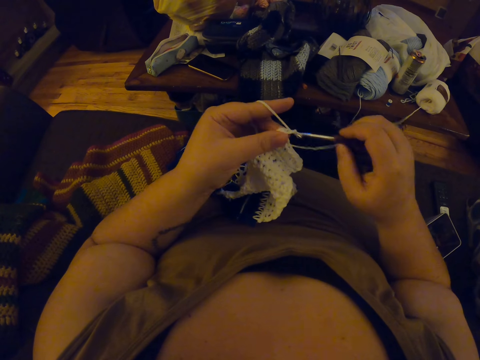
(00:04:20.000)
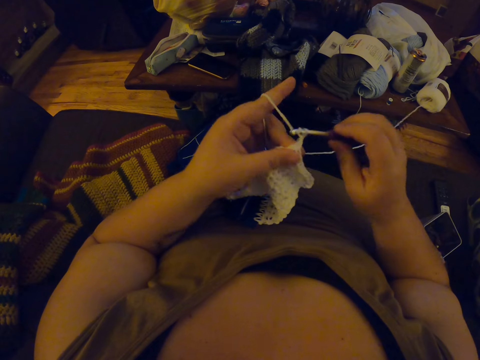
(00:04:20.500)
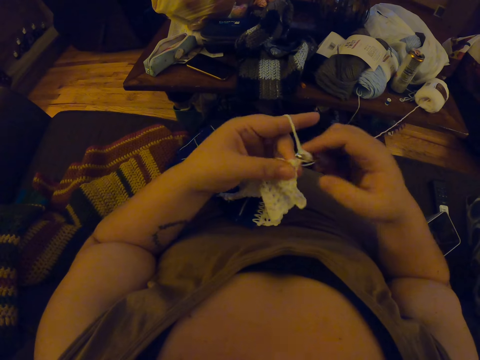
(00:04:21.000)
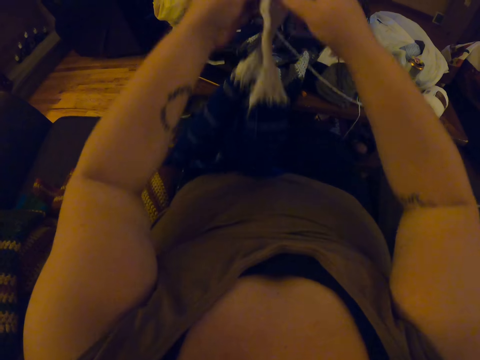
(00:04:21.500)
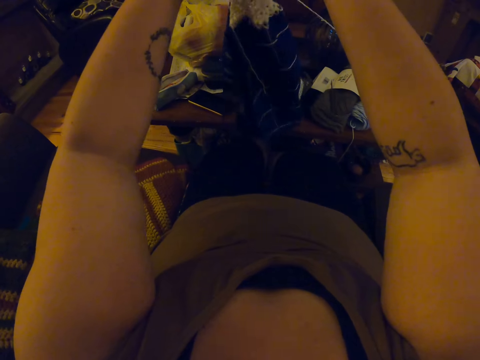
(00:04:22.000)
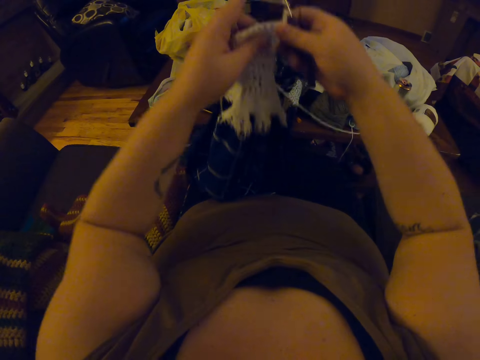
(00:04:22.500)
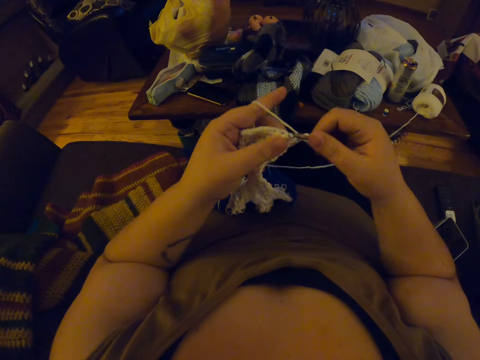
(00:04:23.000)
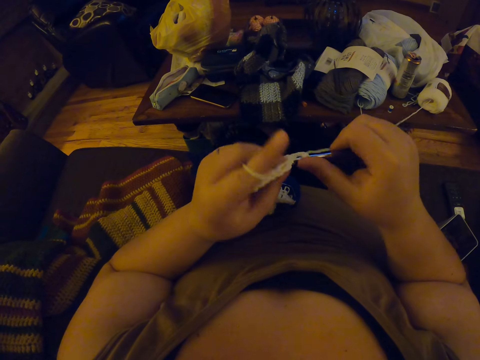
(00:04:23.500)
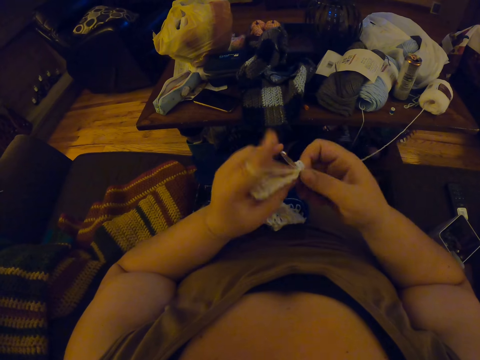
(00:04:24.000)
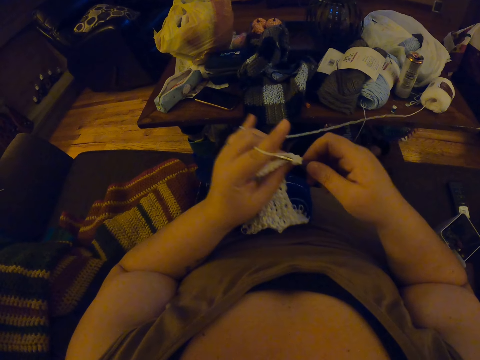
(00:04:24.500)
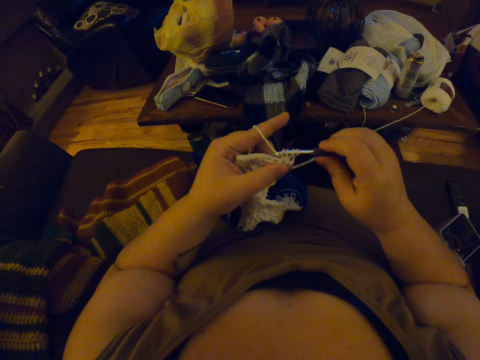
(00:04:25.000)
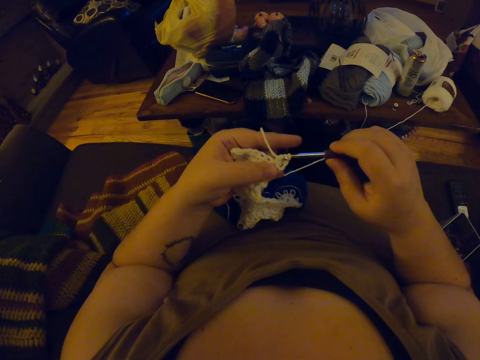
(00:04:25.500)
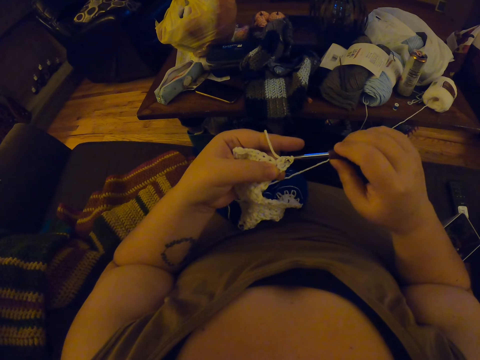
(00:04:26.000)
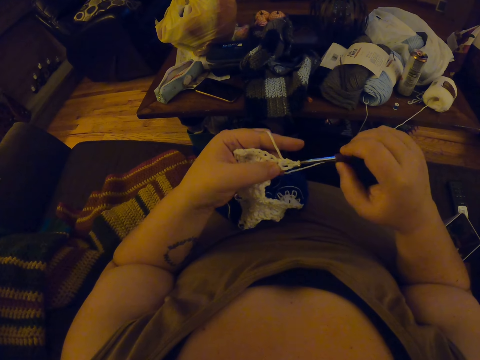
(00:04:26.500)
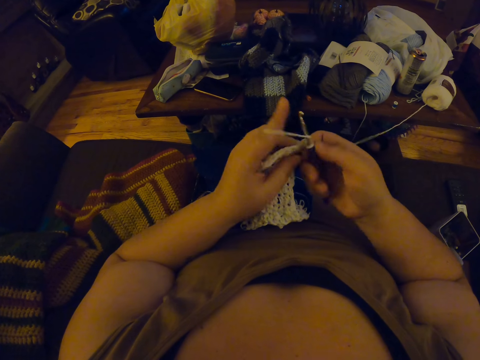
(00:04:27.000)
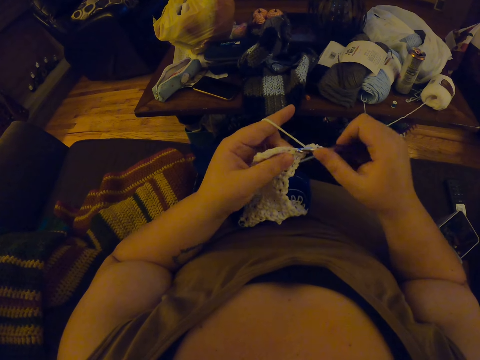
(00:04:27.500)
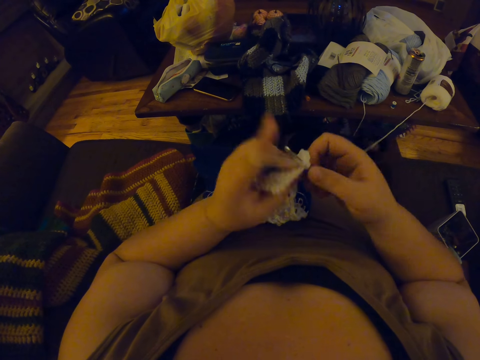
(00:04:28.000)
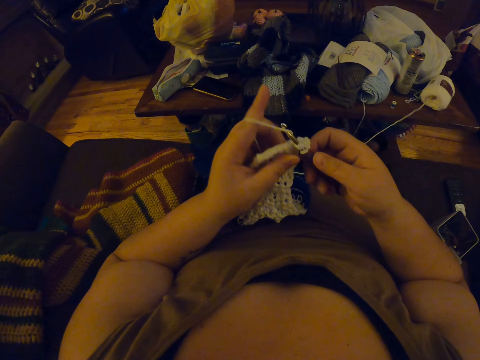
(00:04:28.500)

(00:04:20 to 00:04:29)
The camera wearer turns the fabric on her lap around again. She straightens the fabric. She knits the fabric with a crochet needle and the yarn.

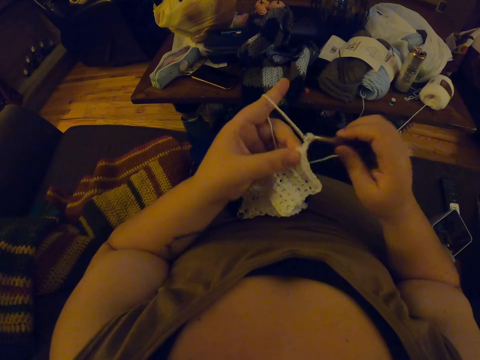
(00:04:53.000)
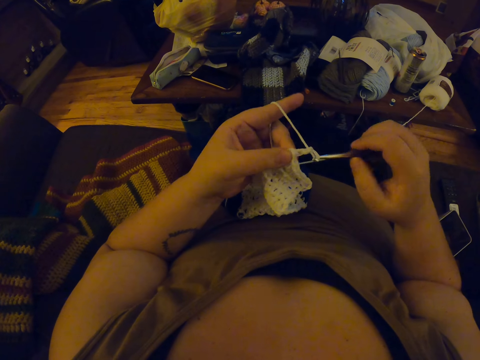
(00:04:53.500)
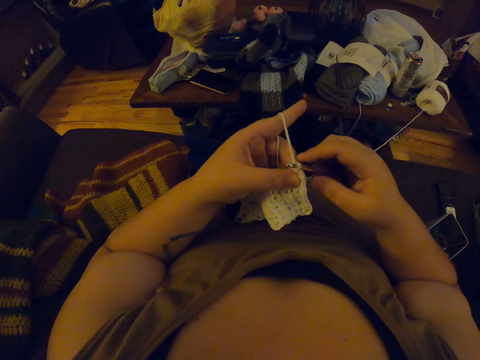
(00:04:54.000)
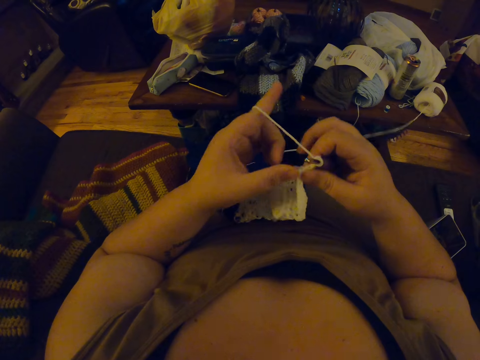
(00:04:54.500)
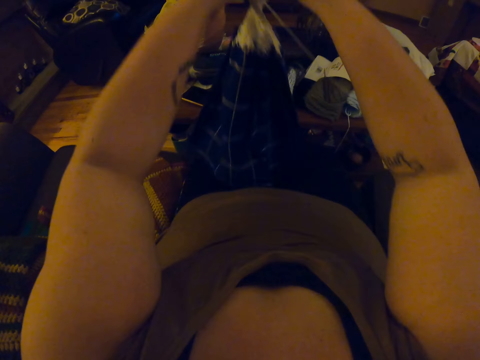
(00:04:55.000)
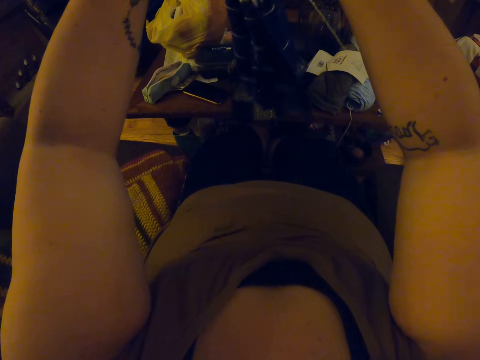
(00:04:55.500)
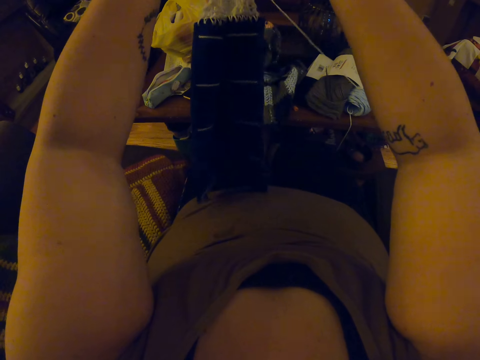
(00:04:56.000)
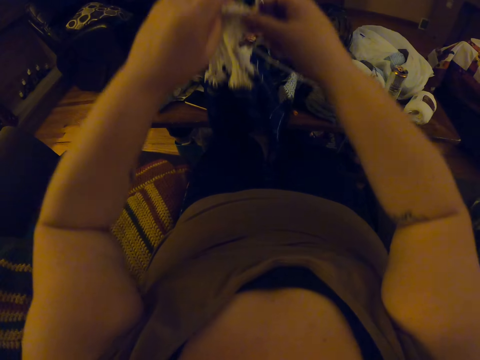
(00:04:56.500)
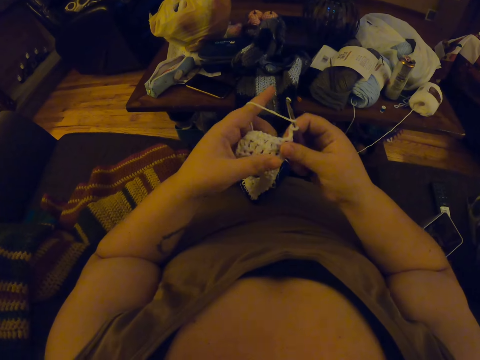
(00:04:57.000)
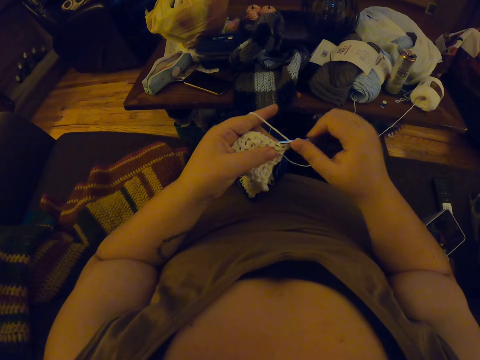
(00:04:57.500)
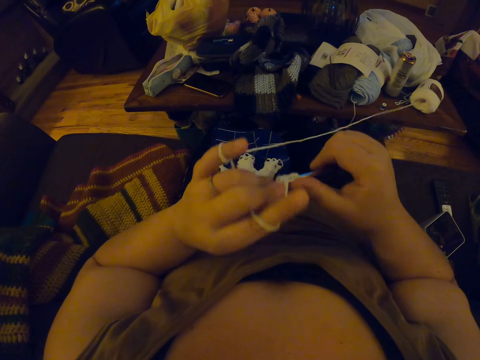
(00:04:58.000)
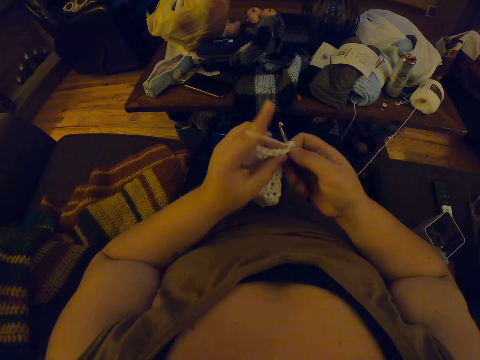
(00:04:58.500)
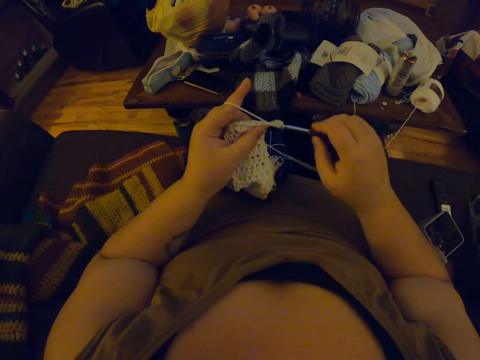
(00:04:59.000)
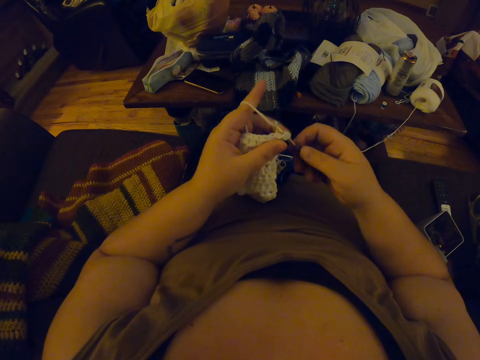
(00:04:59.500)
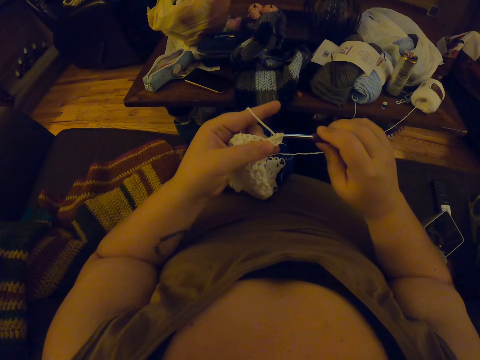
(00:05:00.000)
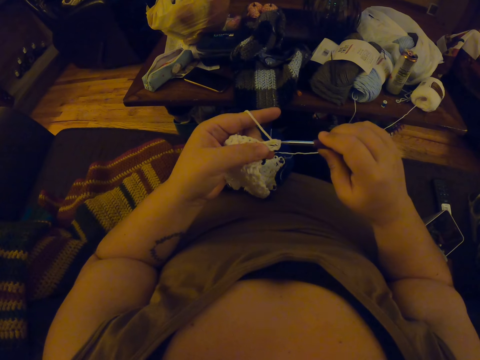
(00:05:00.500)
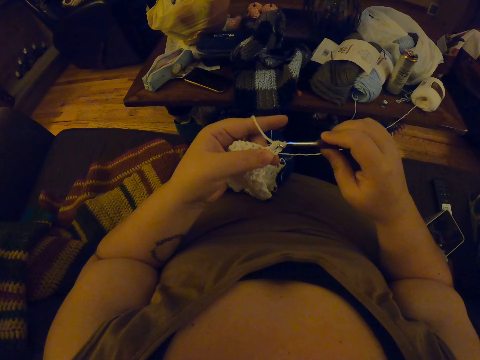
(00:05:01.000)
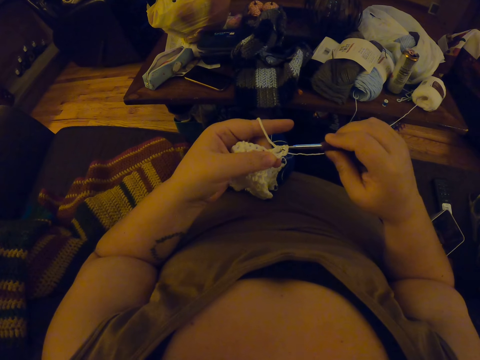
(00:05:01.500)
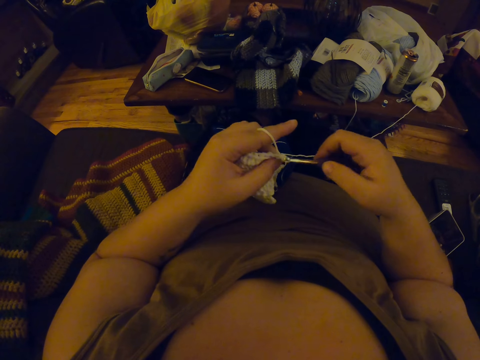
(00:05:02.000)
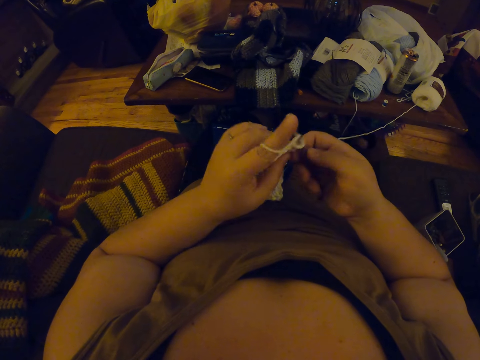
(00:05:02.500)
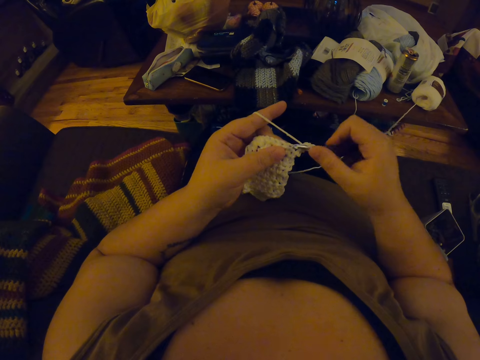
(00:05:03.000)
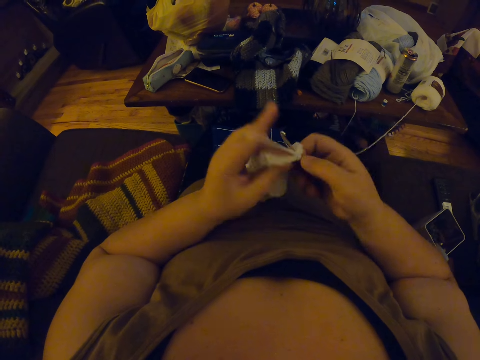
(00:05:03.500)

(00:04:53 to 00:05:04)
The camera wearer turns the crochet on her lap. She lifts the fabric. She crochets yarn with the crochet hook.

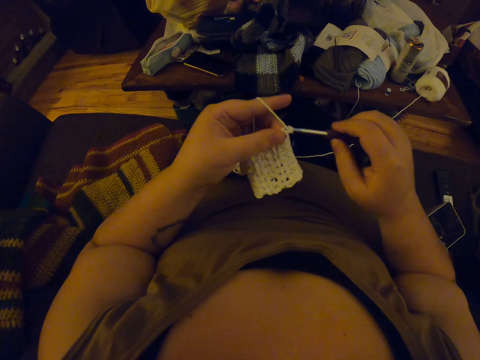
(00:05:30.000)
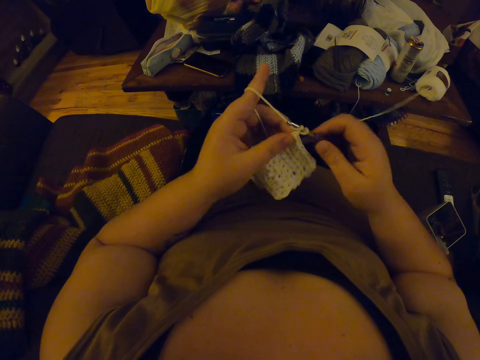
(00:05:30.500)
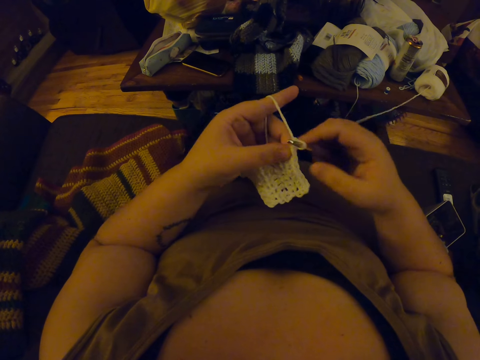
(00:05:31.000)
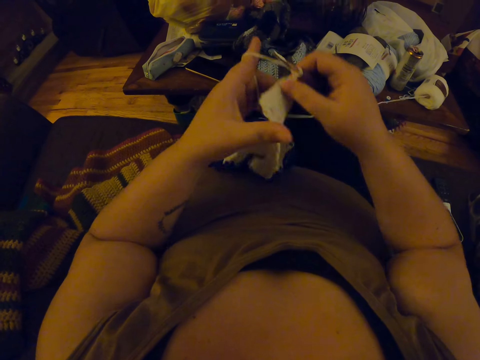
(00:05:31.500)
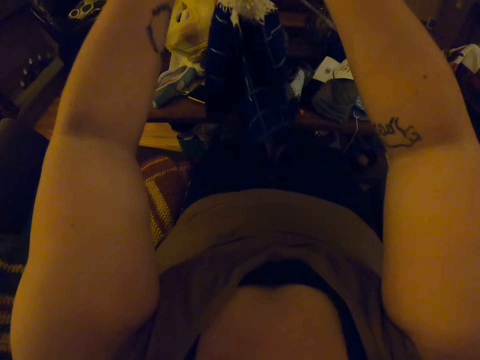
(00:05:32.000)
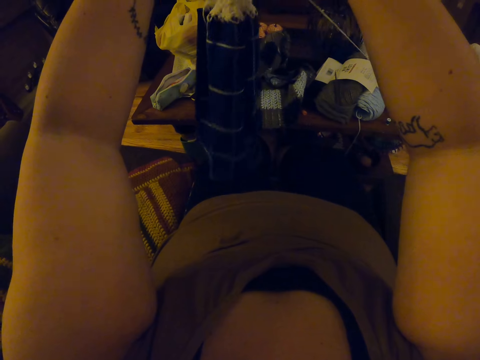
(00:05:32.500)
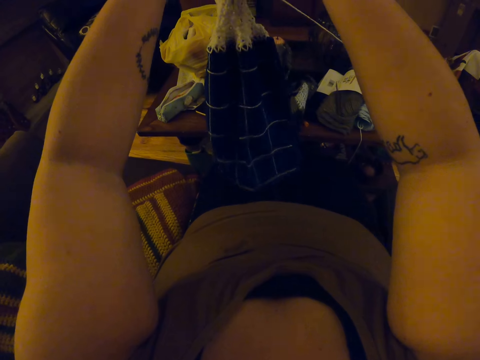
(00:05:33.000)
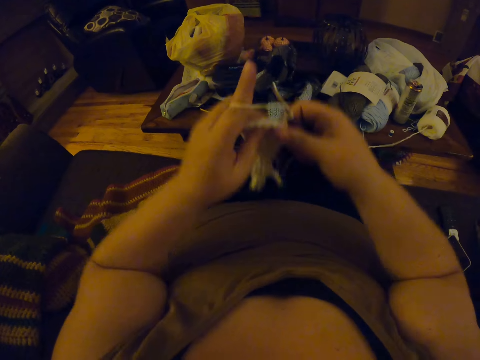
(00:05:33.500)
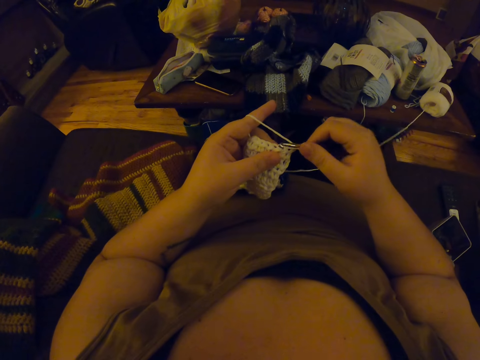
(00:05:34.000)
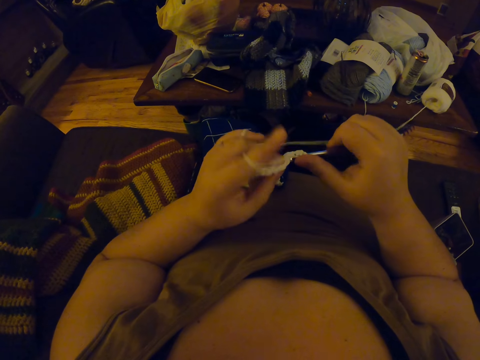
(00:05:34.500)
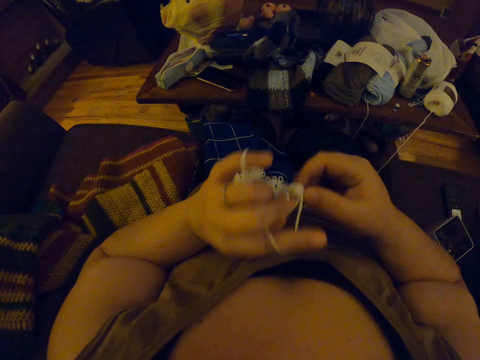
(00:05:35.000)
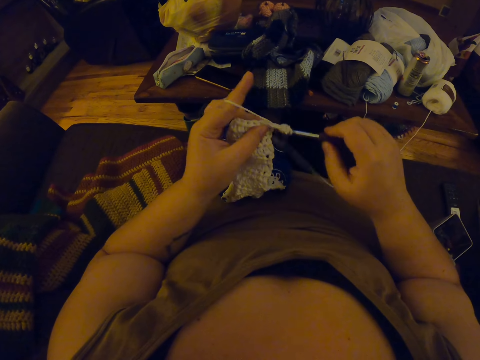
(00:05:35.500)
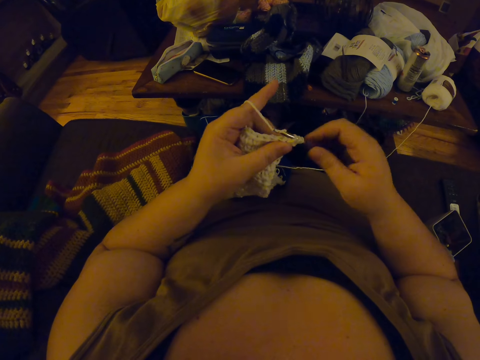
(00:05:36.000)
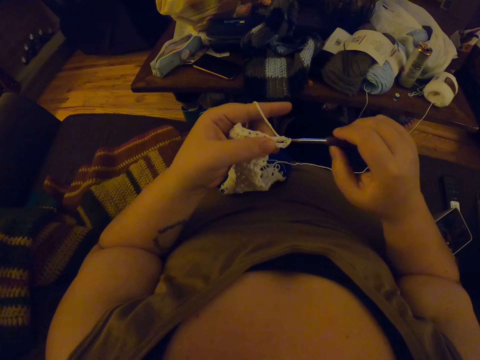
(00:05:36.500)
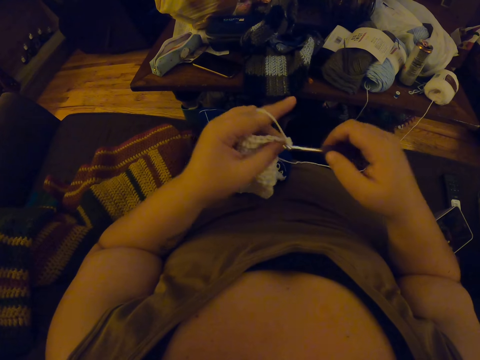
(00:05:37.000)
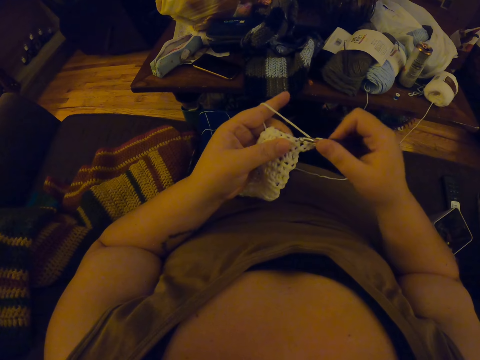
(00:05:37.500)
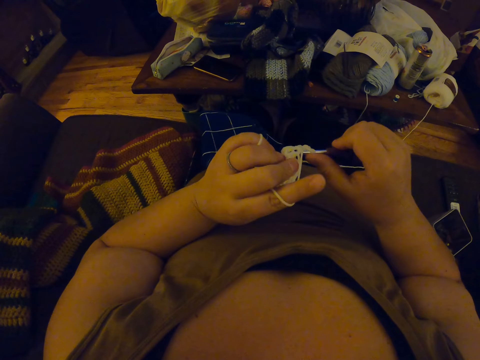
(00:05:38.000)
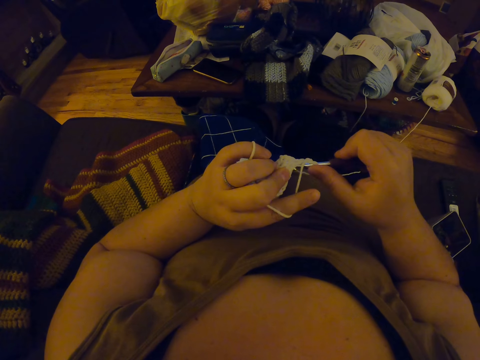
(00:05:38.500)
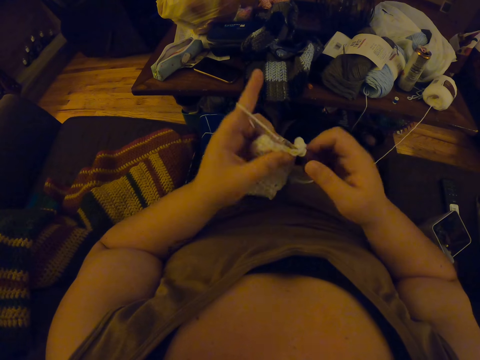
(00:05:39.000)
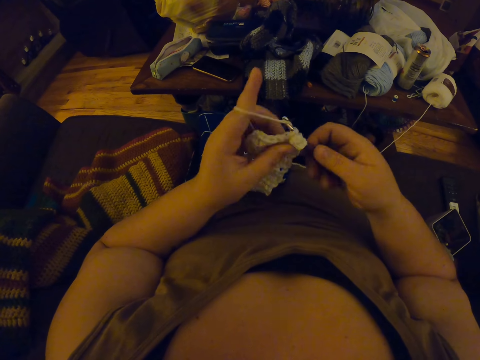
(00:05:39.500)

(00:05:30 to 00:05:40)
The camera wearer lifts the fabric. She turns the crochet on her lap. She crochets yarn with the crochet hook.
